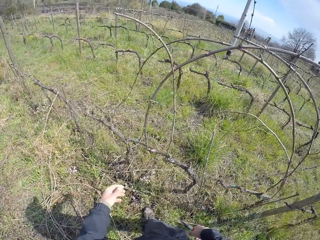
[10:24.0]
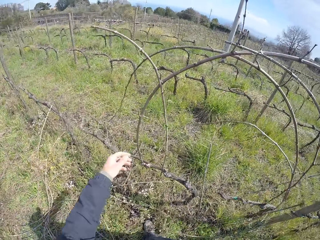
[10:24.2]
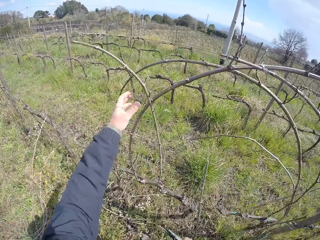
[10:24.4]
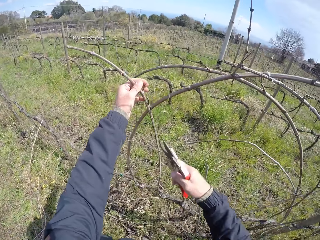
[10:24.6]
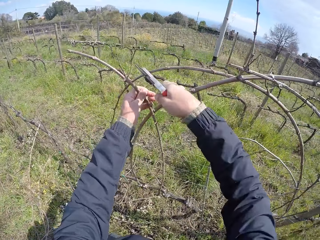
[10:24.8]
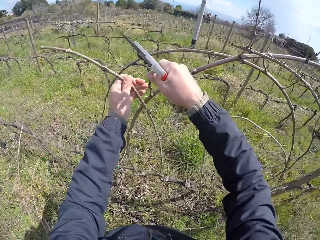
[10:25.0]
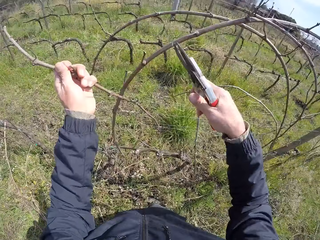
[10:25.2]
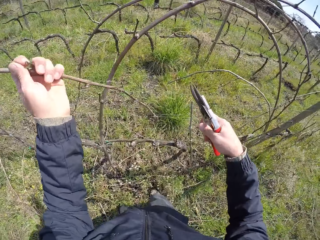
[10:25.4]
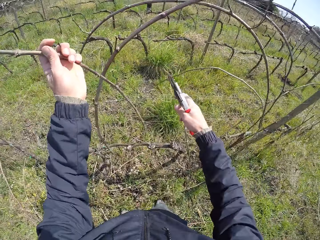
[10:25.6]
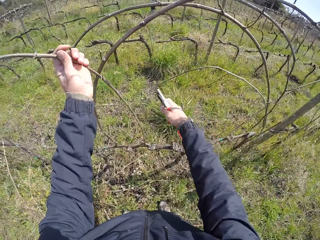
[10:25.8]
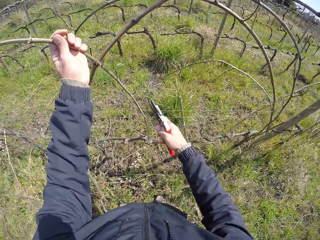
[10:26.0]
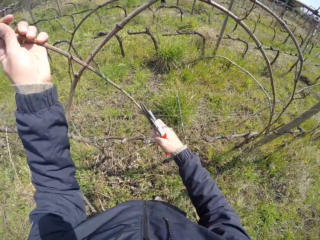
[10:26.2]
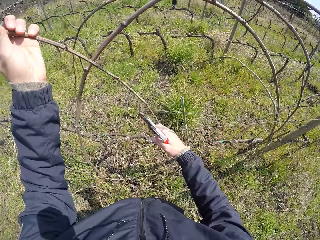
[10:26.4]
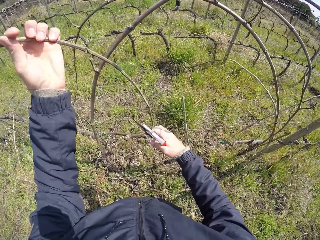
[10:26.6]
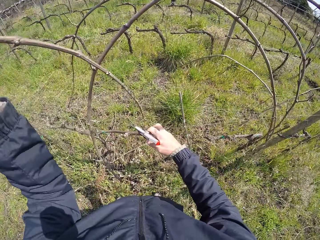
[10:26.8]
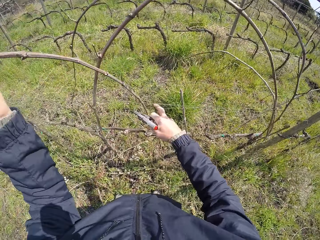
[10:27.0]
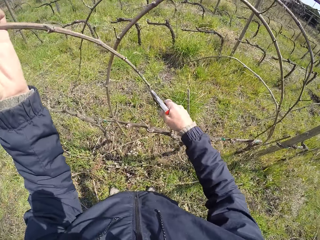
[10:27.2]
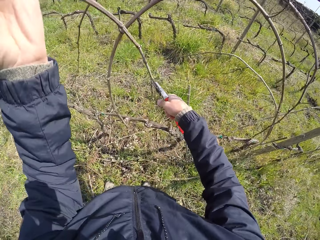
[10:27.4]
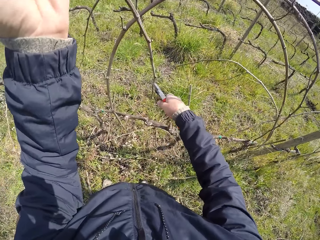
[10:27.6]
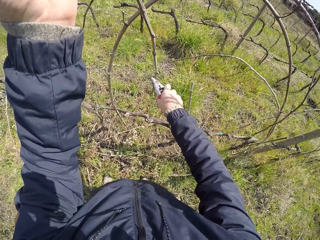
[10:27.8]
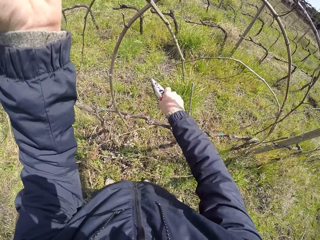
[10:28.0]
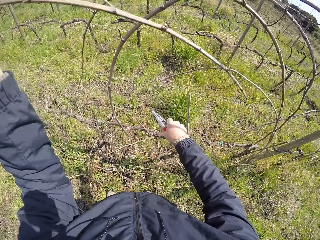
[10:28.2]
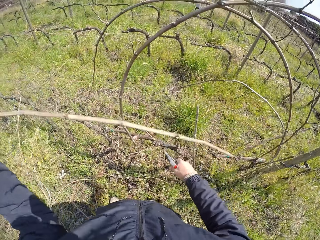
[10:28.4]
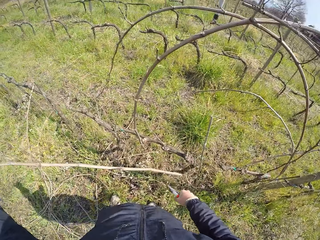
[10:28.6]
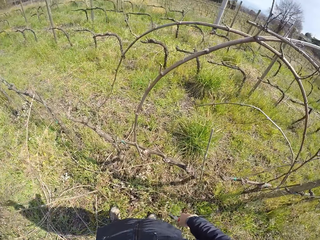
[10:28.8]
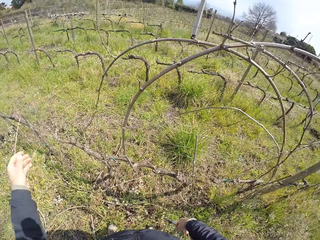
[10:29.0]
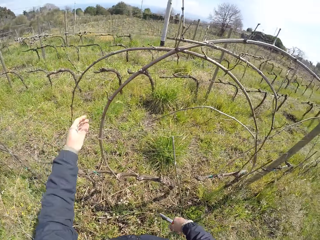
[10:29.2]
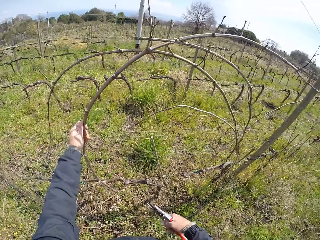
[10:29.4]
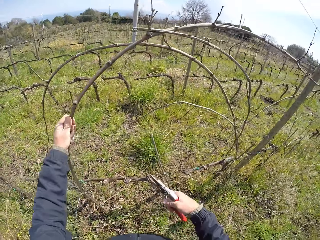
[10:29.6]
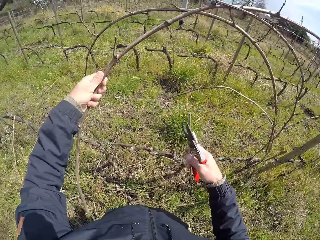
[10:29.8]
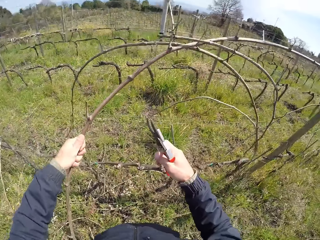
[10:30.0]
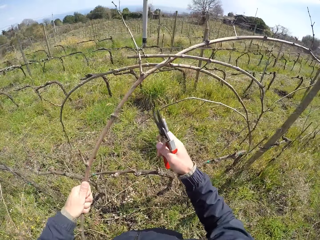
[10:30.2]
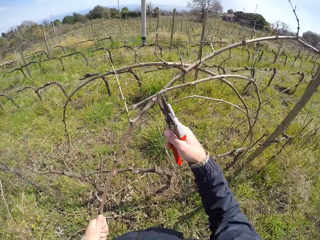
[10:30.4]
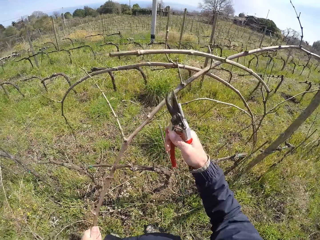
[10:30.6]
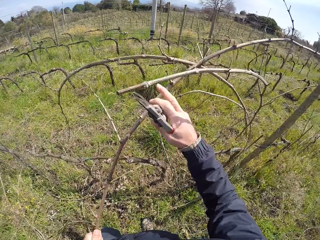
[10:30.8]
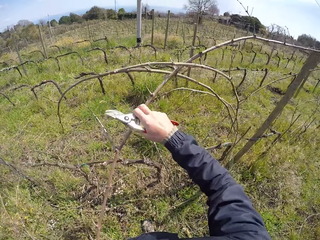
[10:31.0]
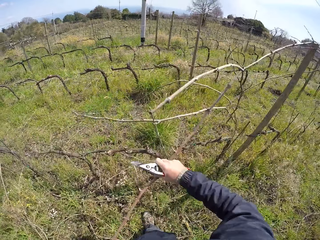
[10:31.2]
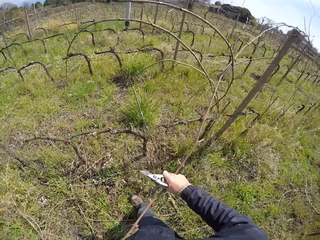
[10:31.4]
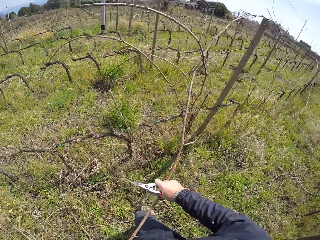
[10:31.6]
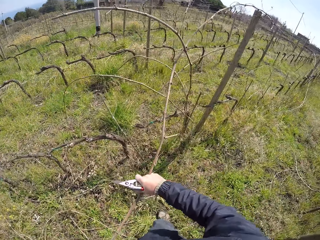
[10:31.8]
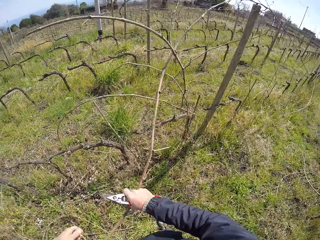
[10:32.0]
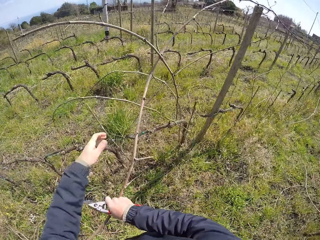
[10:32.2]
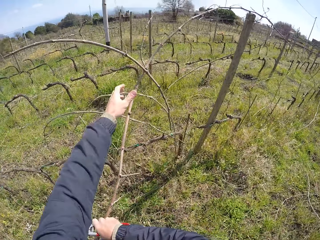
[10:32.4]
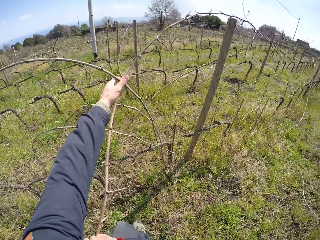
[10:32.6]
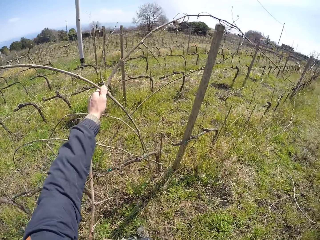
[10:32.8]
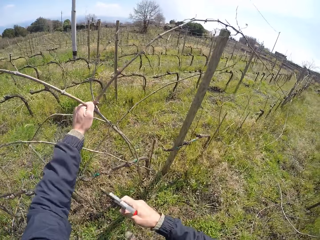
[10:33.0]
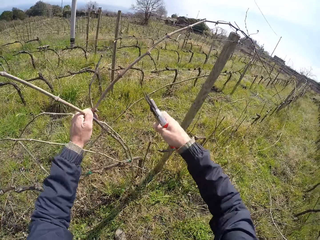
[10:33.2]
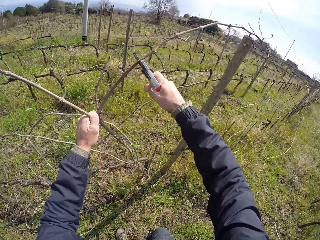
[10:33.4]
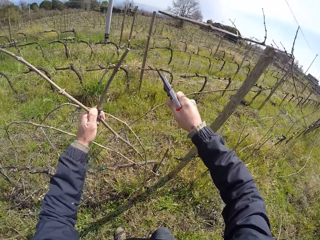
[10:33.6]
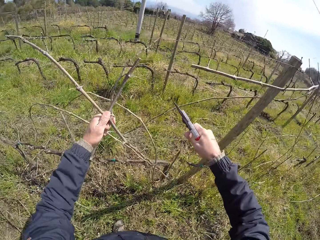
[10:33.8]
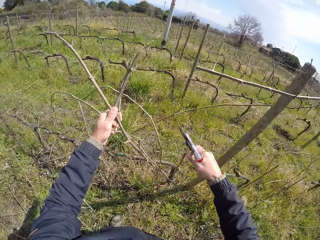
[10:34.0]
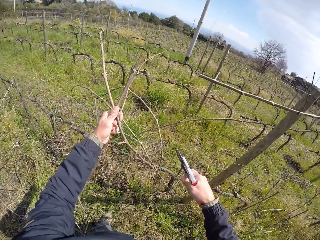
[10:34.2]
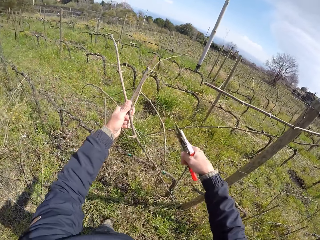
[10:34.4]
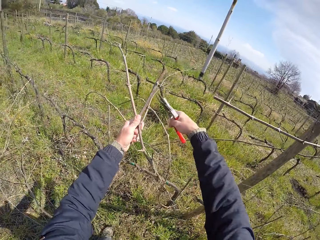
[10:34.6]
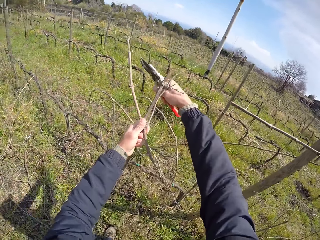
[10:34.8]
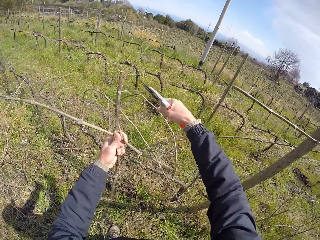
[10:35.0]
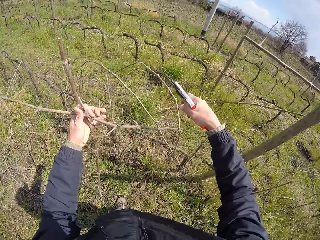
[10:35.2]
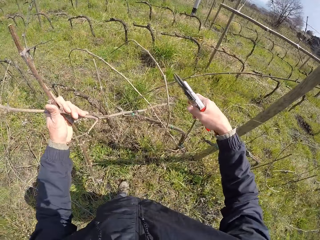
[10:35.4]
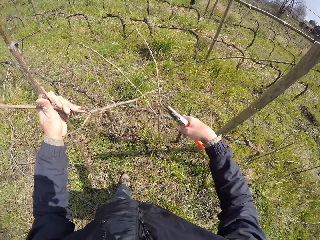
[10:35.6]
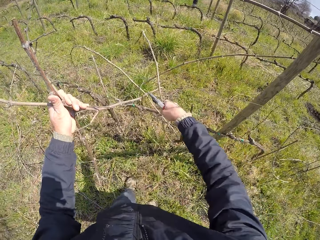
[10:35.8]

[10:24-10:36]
The camera wearer picks a stick on the wired fence with his left hand. He pulls the stick. He prunes the stick with the pruner in his right hand. He drops the stick on the floor with his left hand. He picks a stick on the wired fence with his left hand. He prunes the stick with the pruner in his right hand. He pulls the stick with his right hand. He pulls the stick with his left hand. He prunes the stick with the pruner in his right hand.

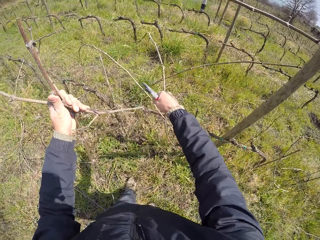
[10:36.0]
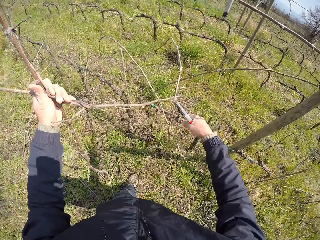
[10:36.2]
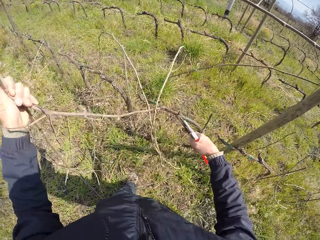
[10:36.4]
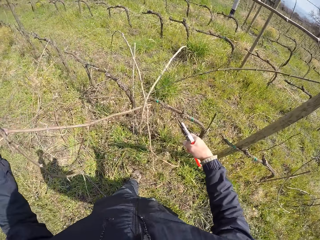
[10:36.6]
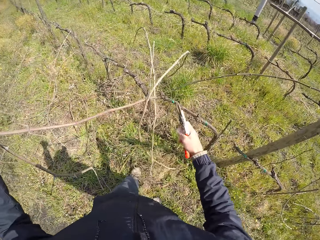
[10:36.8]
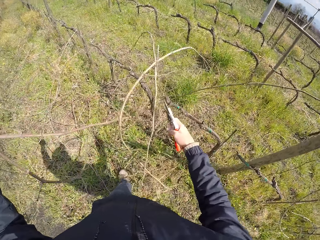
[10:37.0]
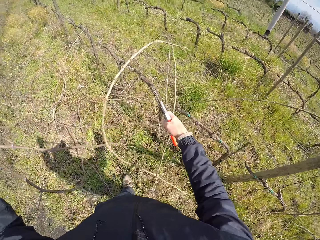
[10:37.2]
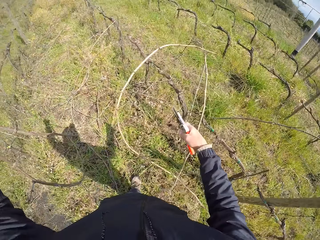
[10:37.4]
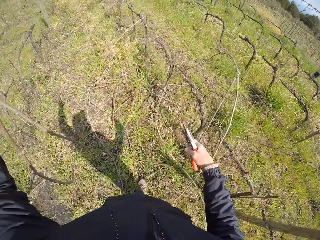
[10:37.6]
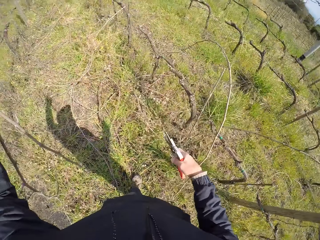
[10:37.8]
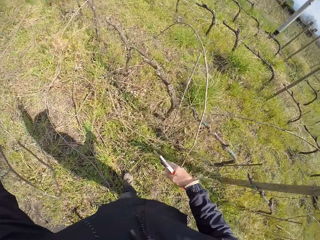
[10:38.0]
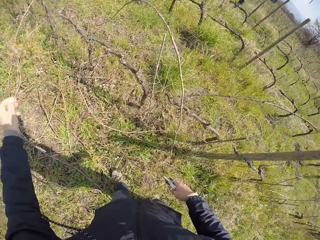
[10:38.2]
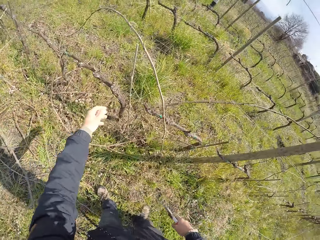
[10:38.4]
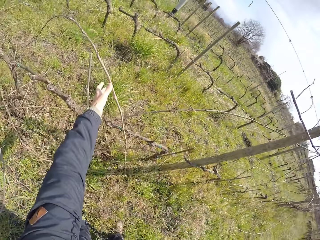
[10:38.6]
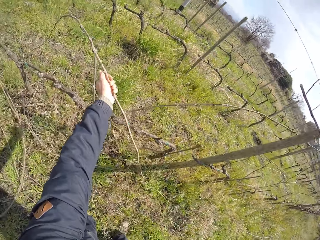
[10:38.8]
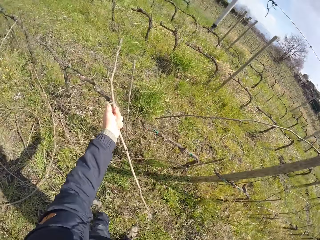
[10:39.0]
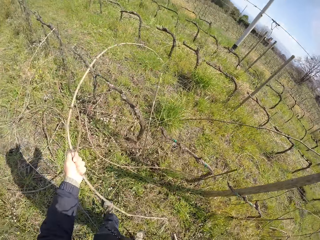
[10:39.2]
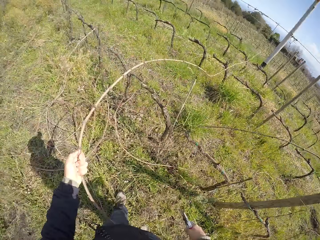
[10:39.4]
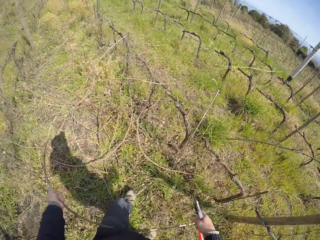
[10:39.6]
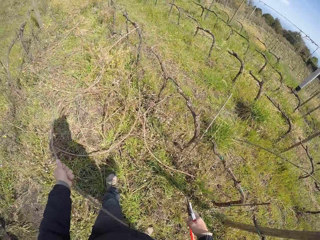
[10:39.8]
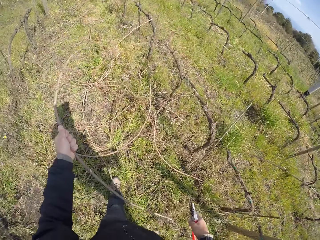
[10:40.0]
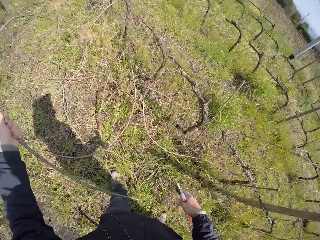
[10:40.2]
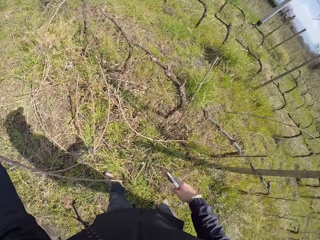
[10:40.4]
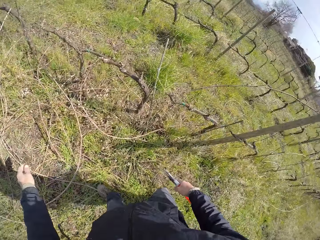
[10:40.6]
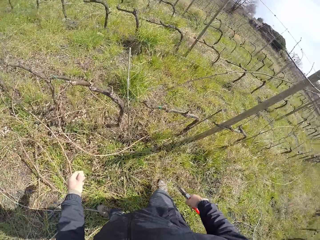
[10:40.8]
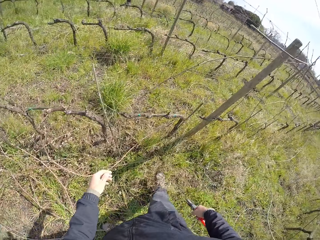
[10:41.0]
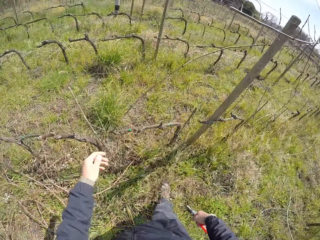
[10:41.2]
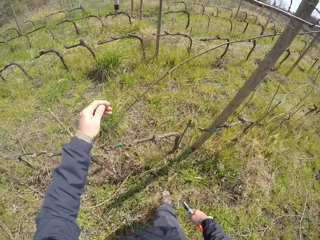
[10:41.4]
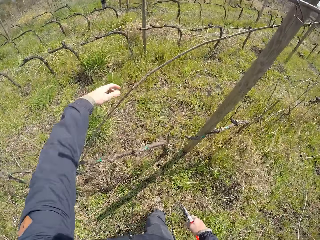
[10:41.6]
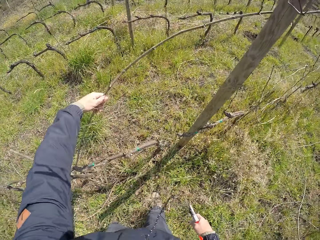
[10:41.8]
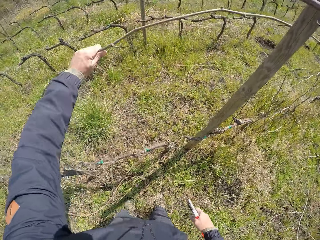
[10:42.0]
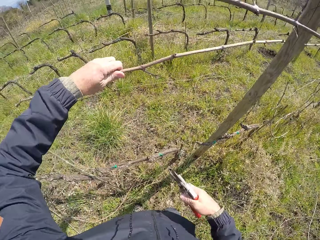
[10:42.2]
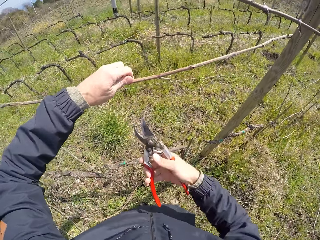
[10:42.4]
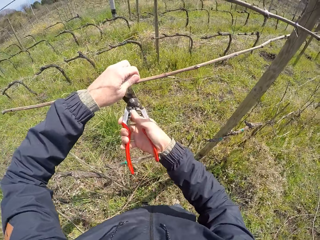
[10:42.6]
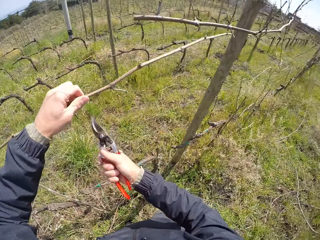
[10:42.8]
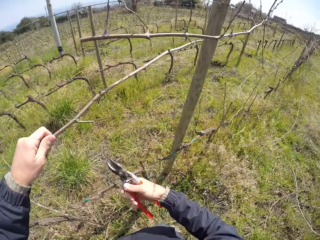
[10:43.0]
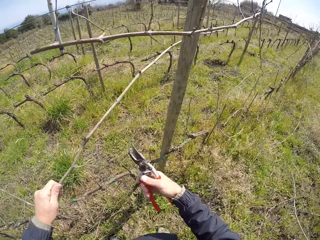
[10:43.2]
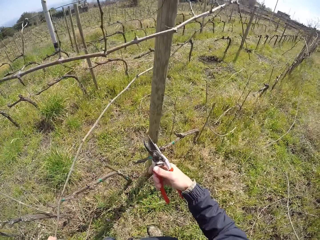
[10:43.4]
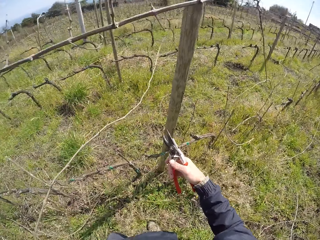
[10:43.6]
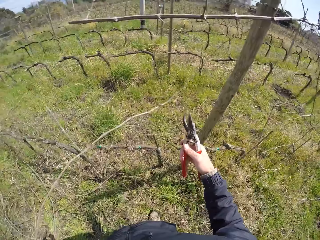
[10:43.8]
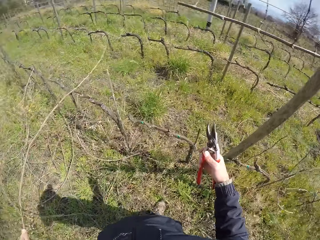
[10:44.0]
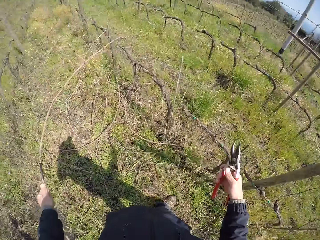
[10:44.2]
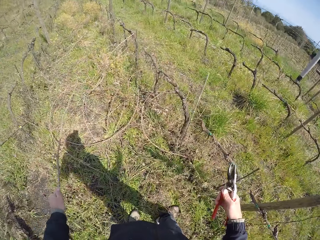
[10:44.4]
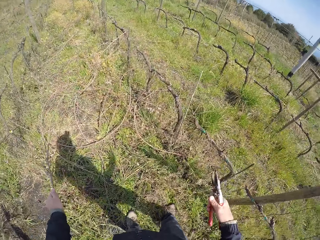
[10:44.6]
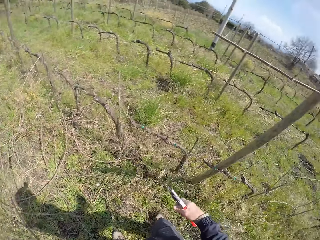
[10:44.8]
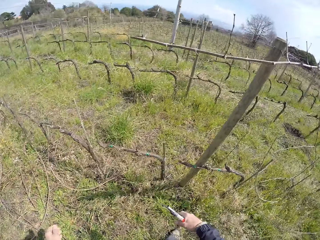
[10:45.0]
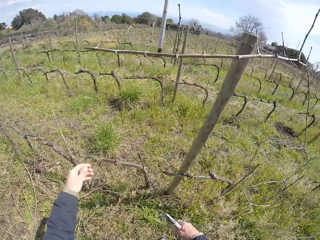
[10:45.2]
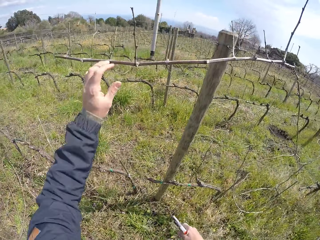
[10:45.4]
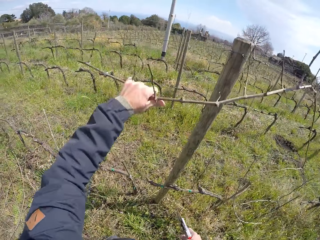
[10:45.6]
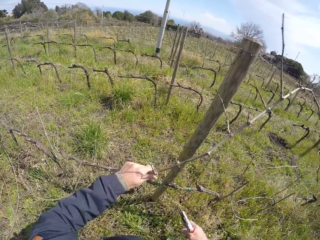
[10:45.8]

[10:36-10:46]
The camera wearer drops the stick on the floor with his left hand. He picks a stick on the wired fence with his left hand. He drops the stick on the floor with his left hand. He pulls the stick. He picks a stick on the wired fence with his left hand. He holds the stick. He prunes the stick with the pruner in his right hand. He drops the stick on the floor with his left hand. He picks a stick on the wired fence with his left hand.
